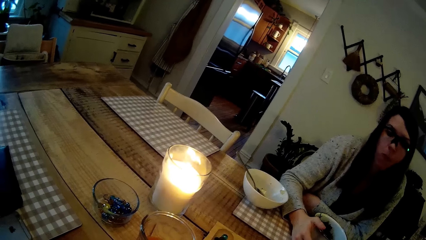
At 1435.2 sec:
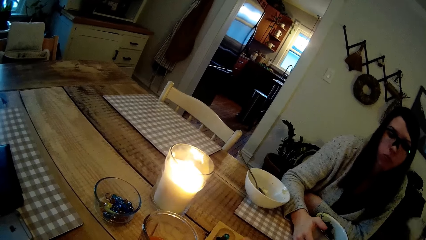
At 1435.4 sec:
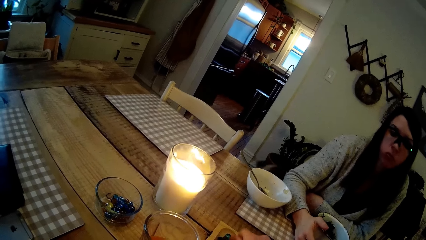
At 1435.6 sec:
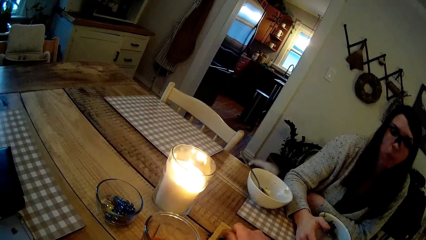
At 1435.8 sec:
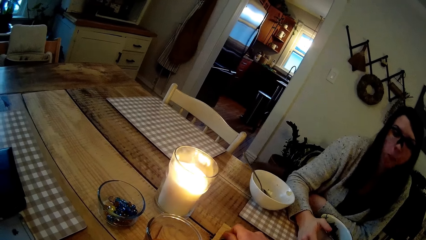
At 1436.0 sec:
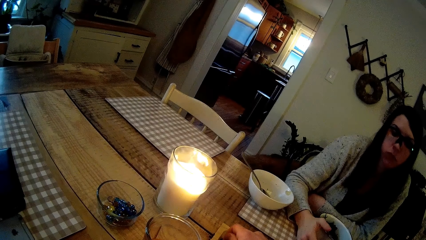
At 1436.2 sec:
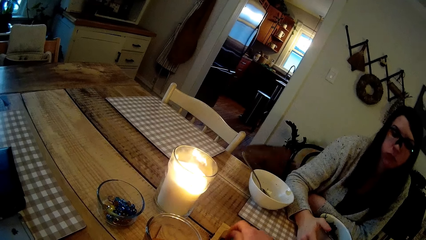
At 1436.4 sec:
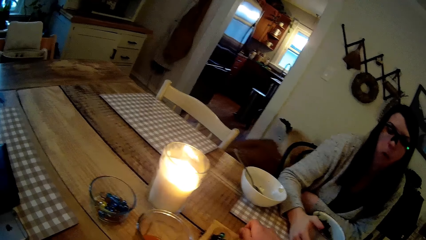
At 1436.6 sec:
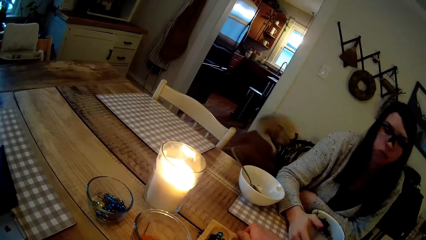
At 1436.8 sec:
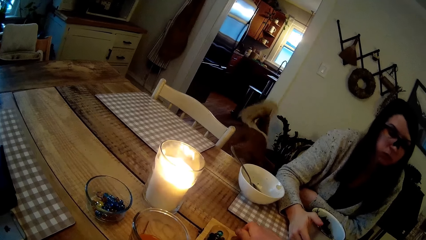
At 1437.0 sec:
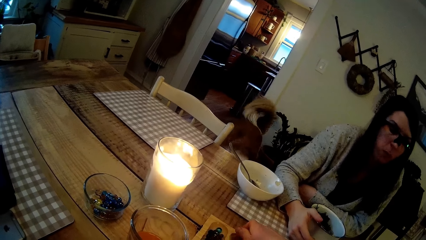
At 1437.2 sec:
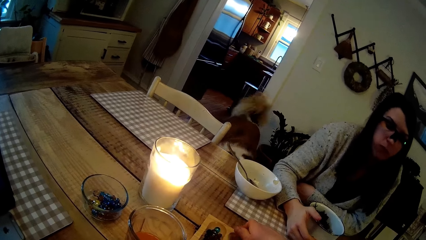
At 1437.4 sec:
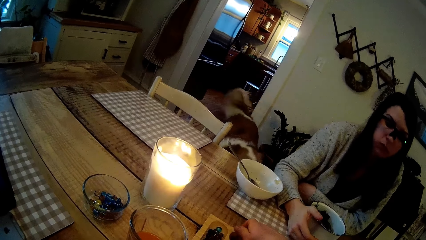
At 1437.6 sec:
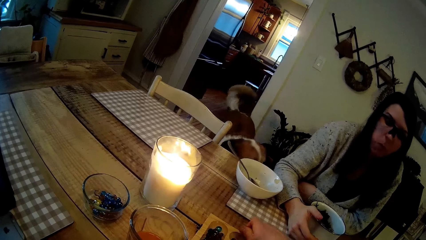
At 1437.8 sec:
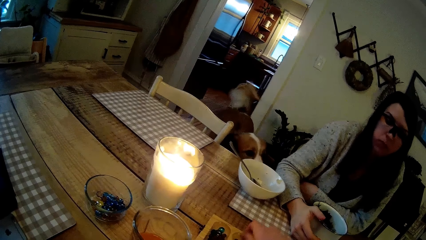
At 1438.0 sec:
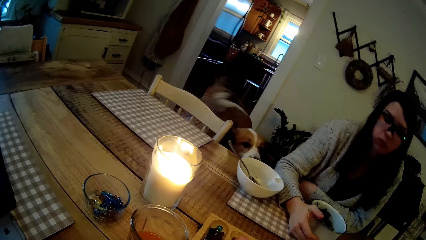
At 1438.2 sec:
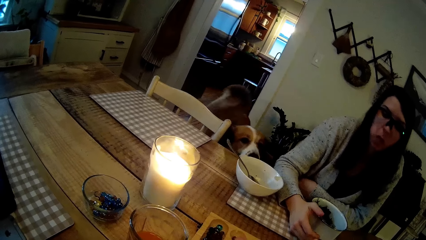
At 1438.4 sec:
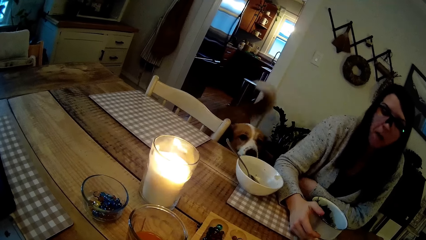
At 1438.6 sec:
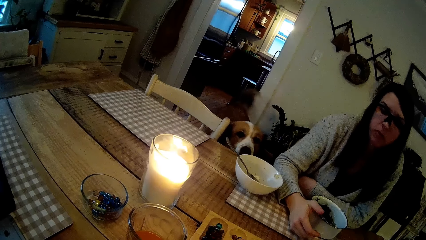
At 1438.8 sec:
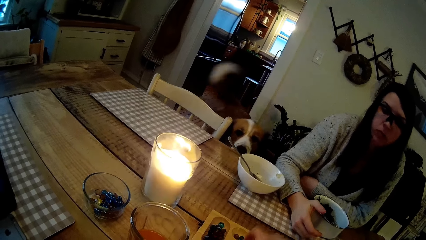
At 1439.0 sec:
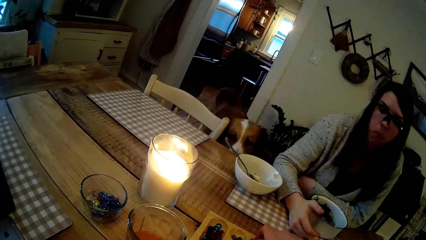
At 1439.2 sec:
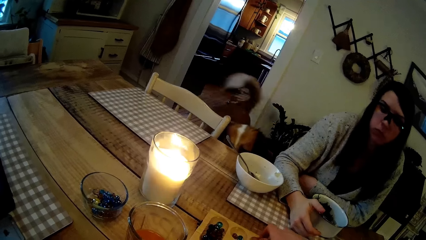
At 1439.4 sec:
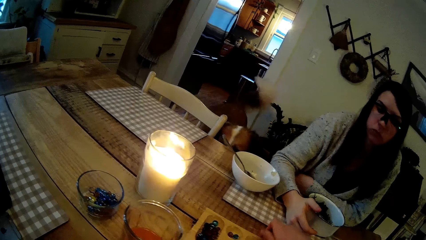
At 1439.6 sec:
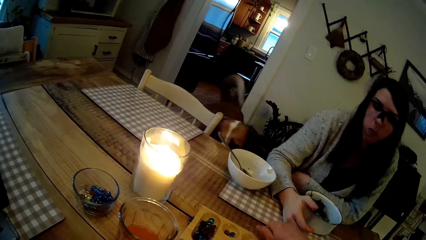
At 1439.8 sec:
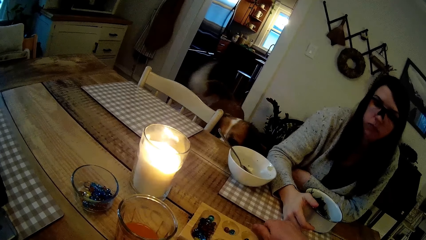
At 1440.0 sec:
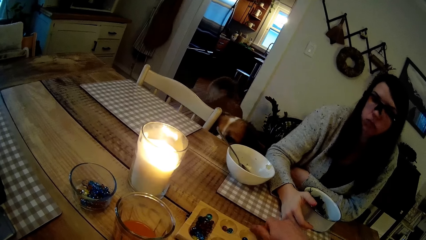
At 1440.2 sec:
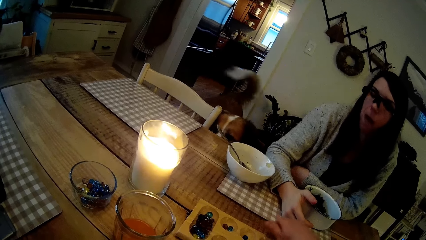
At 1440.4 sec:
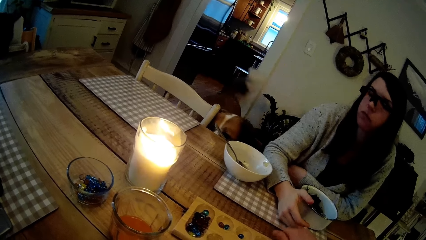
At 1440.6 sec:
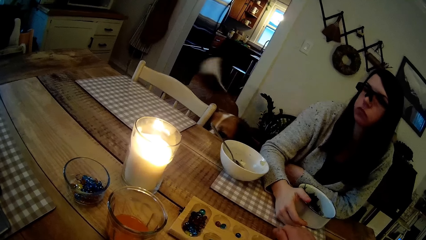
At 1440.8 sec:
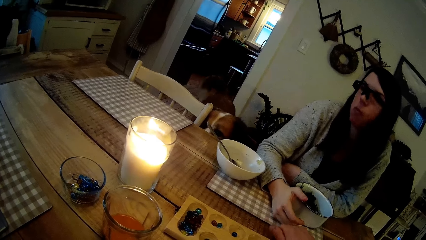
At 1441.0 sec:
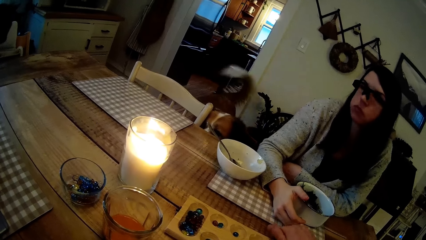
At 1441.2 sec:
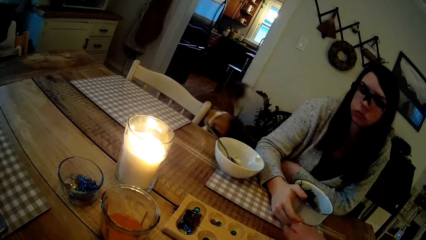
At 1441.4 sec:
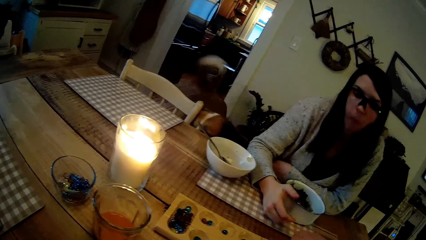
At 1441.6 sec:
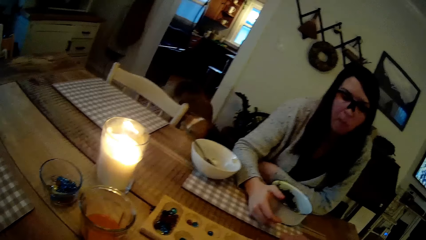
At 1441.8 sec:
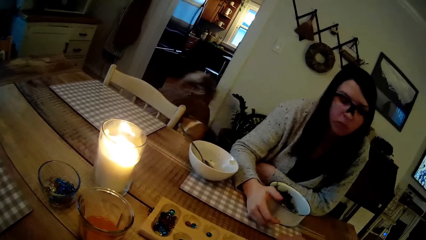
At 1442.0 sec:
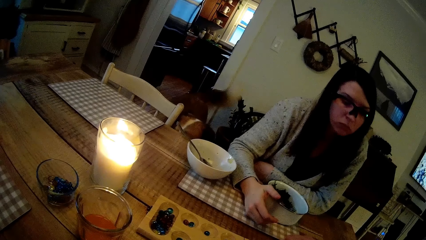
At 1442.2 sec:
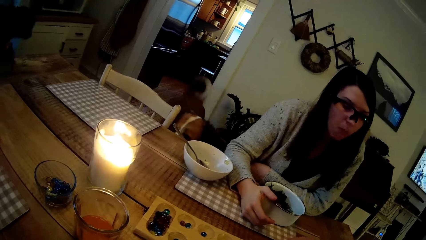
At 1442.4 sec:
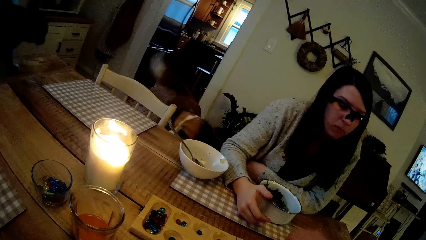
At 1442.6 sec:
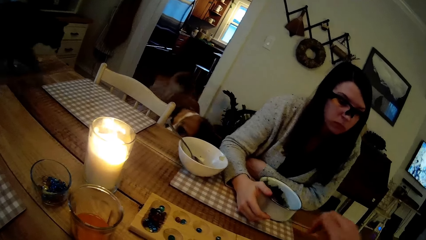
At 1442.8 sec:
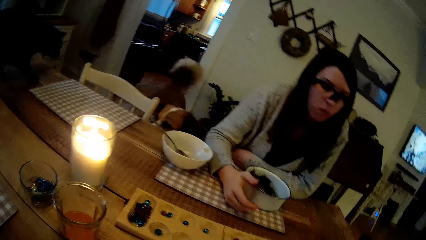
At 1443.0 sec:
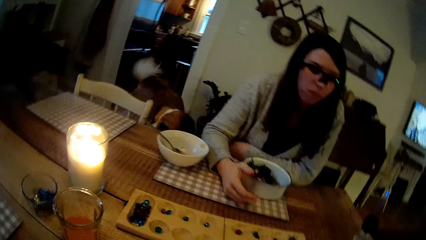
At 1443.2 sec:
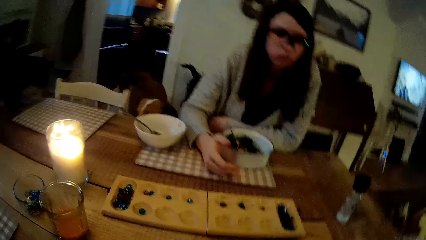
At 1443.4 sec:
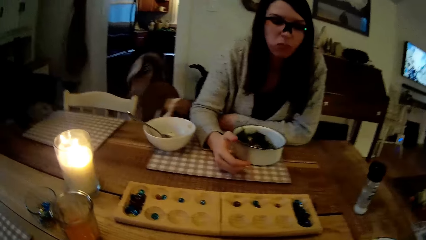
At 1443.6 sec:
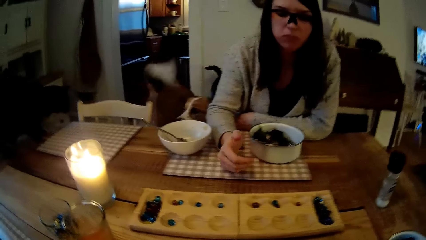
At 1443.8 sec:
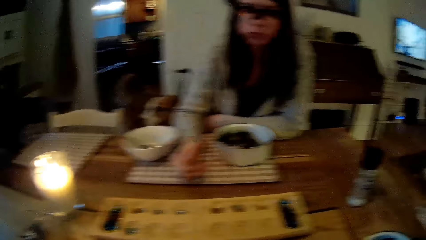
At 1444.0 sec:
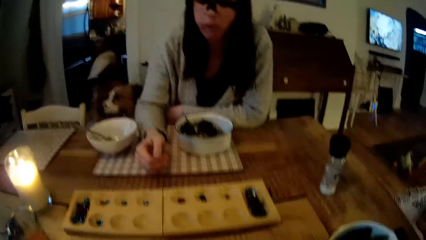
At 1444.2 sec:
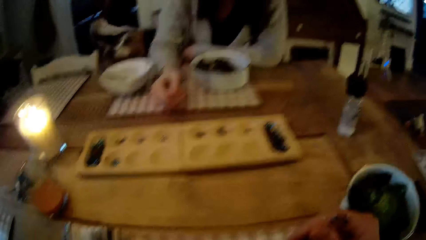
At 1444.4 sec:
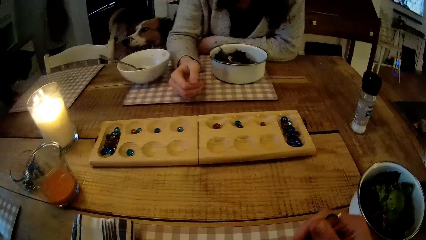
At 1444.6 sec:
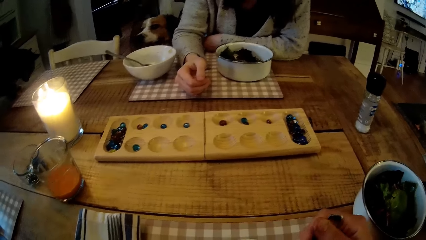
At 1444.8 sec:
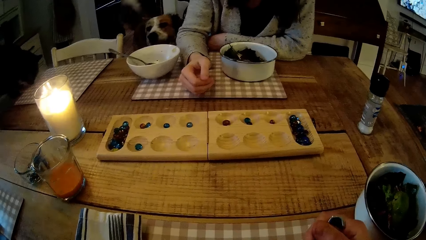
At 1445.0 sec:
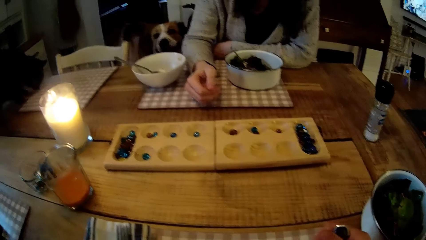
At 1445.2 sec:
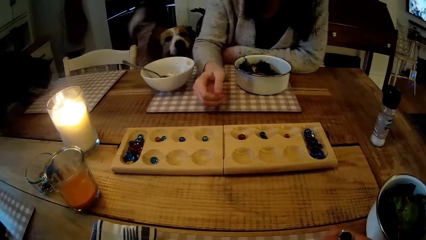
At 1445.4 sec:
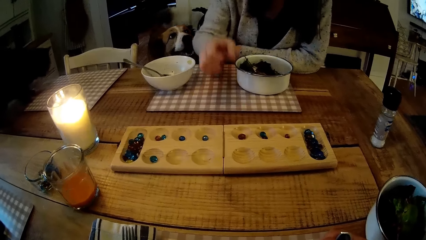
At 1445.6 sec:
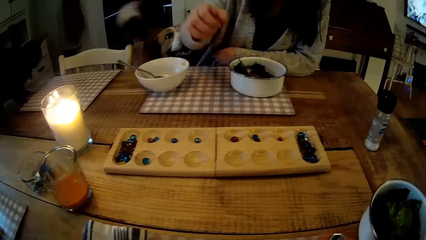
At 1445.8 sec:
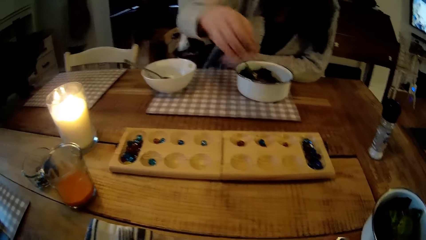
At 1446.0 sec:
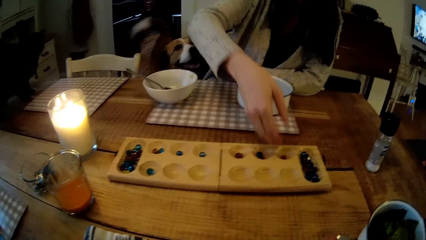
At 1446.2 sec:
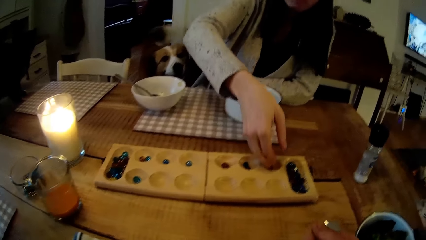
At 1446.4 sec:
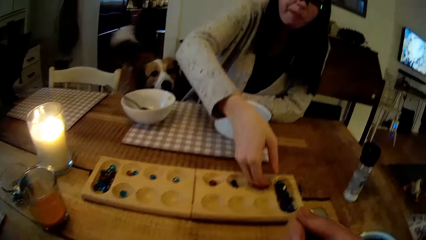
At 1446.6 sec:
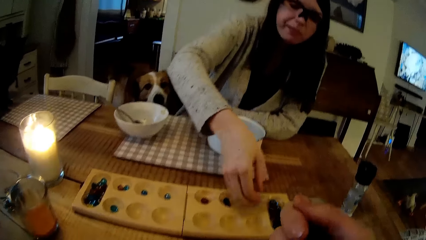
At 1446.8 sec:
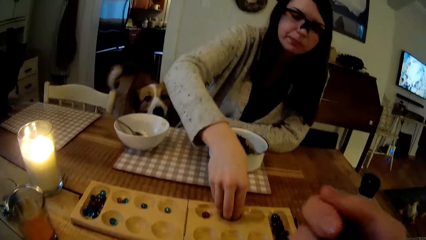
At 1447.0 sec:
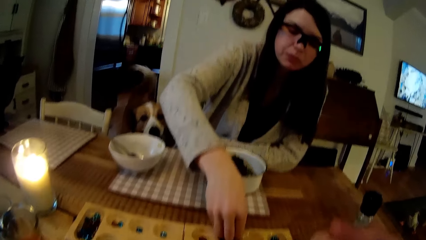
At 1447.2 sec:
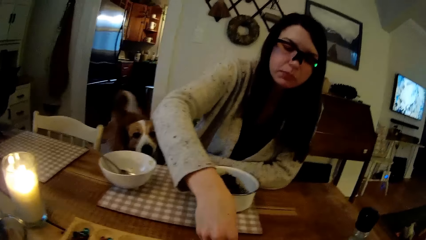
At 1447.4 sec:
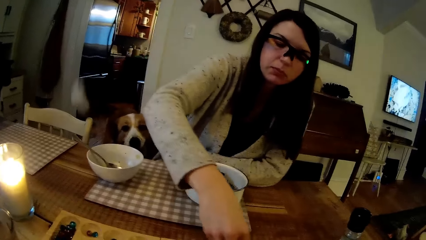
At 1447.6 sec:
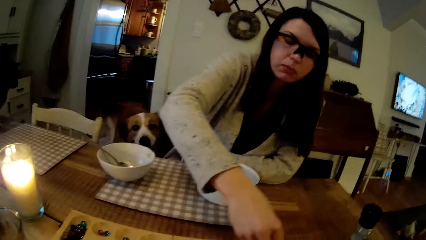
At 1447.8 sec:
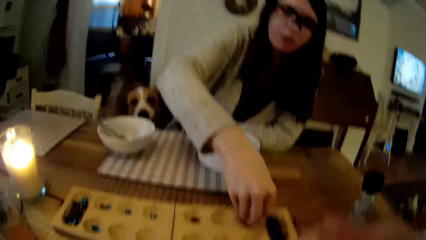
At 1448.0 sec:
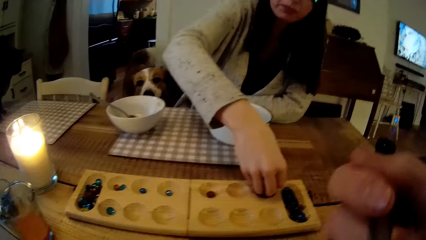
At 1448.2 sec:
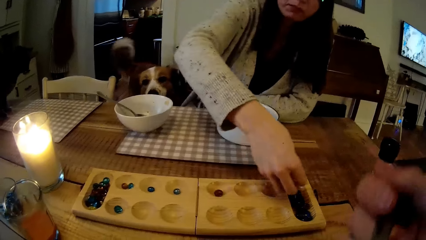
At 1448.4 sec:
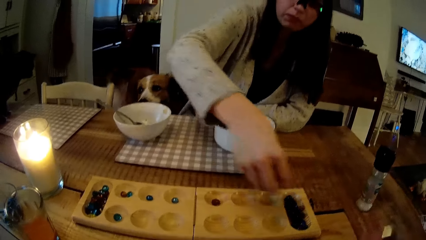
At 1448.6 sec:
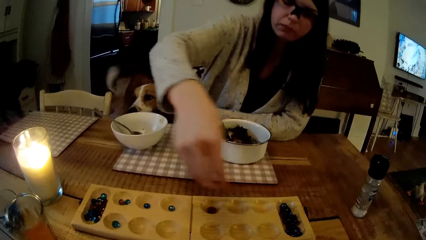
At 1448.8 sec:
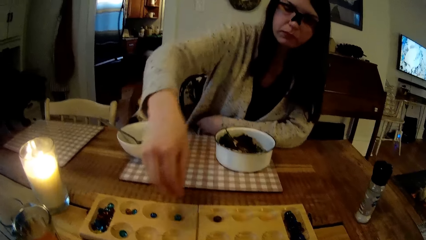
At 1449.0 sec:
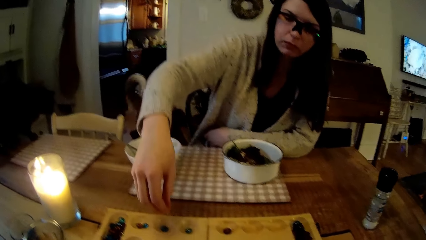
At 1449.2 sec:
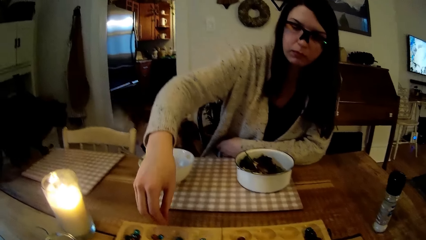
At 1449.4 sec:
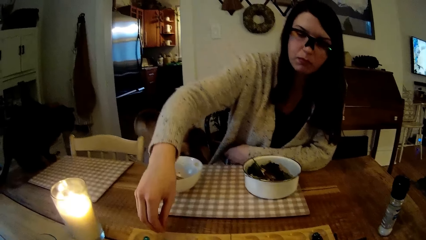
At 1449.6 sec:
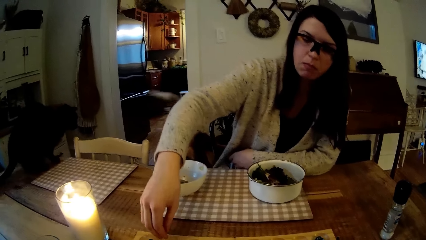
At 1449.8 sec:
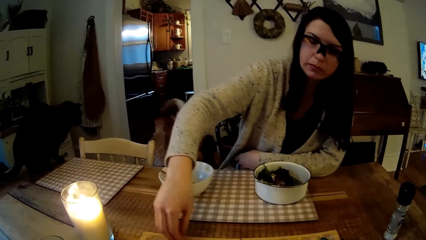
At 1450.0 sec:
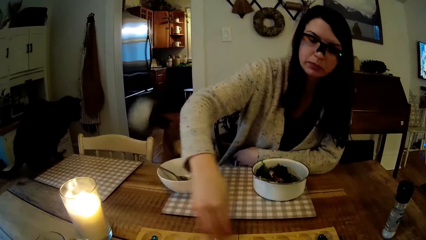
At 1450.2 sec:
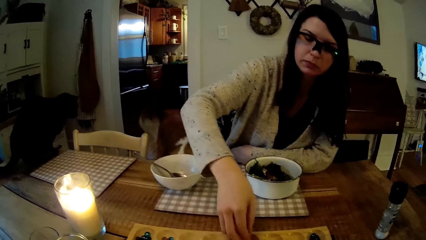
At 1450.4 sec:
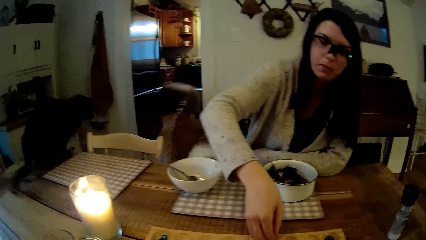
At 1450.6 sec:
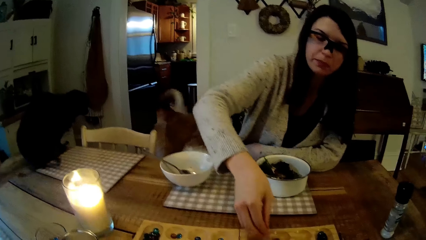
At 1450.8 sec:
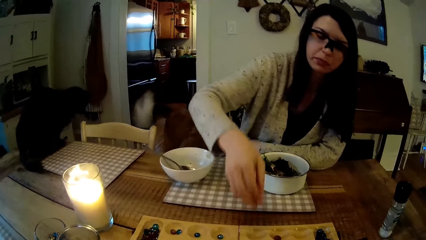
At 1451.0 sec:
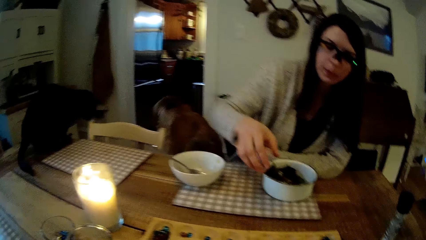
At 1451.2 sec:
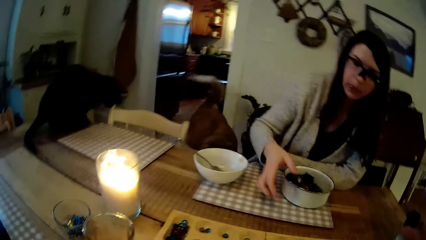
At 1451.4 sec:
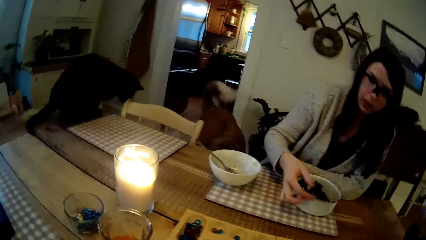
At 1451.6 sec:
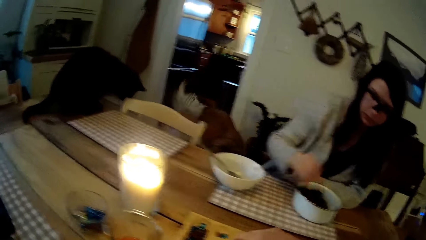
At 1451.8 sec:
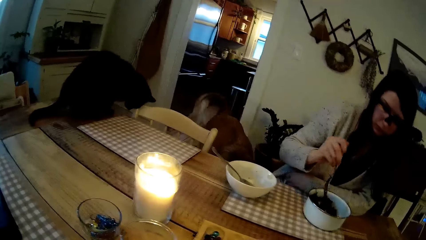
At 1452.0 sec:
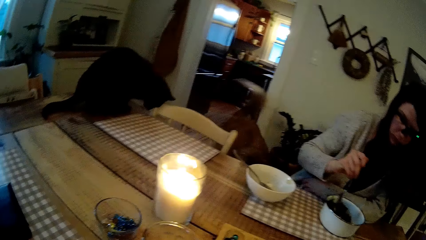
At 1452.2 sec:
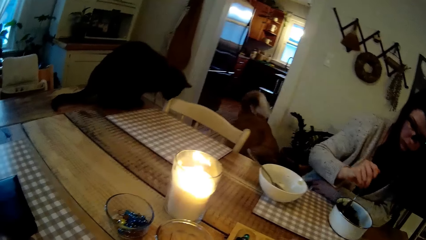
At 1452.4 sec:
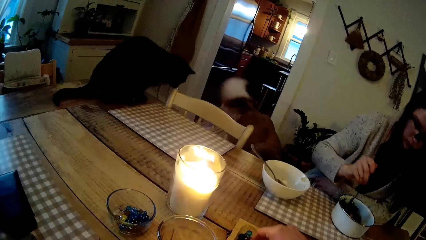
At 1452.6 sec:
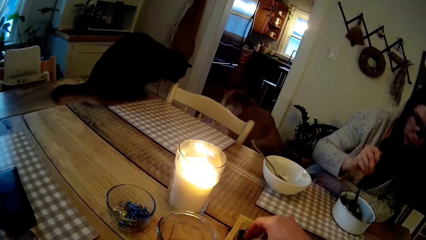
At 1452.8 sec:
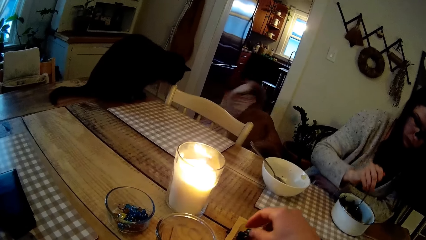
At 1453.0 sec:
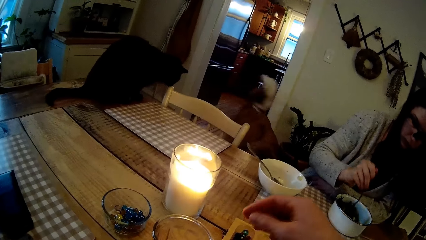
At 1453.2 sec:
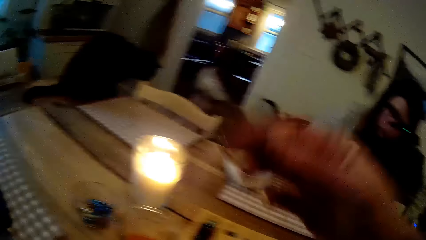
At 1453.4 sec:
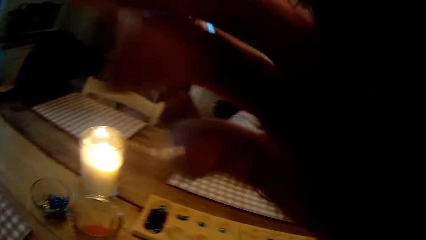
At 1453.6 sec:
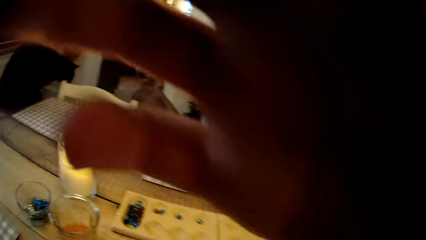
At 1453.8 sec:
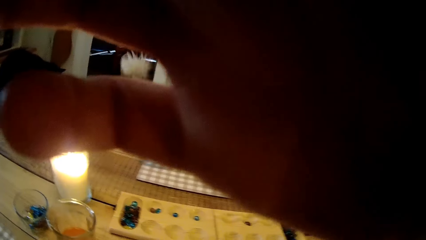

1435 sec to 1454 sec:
The camera wearer drops the Awele seeds into the Awele board on the table with his right hand. He holds a spoon with his right hand. A woman plays Awele on the table with her right hand. The camera wearer eats the vegetables from the plate on the table with the spoon in his right hand. The woman drops the marble in the wooden board. The woman picks up the fork. The woman eats the vegetables from the bowl on the table with the fork in her right hand. The camera wearer drops the marbles in the wooden board.
